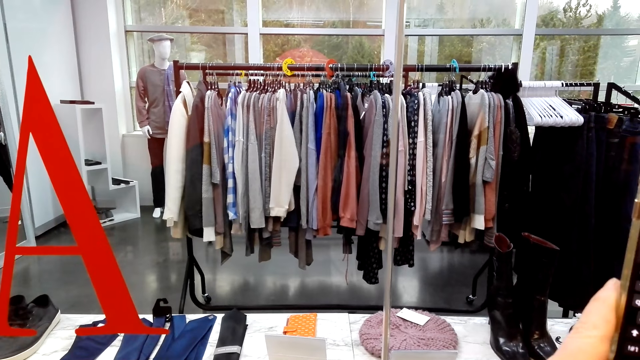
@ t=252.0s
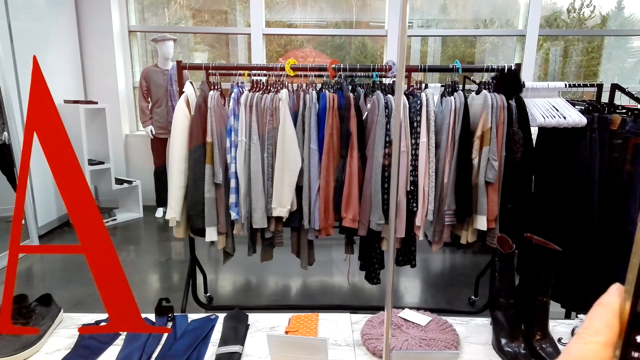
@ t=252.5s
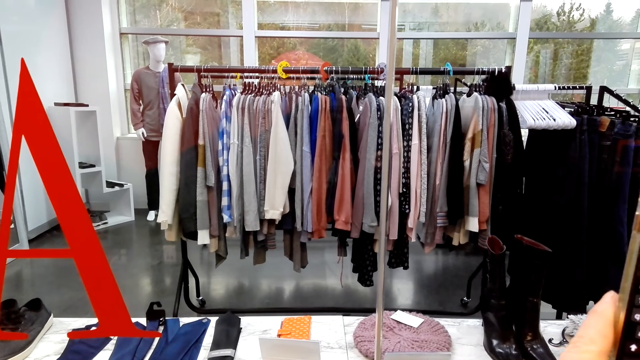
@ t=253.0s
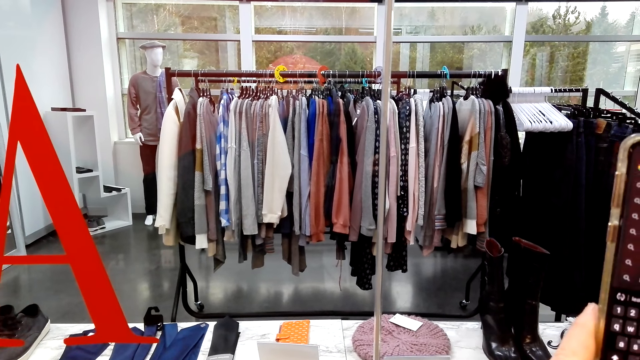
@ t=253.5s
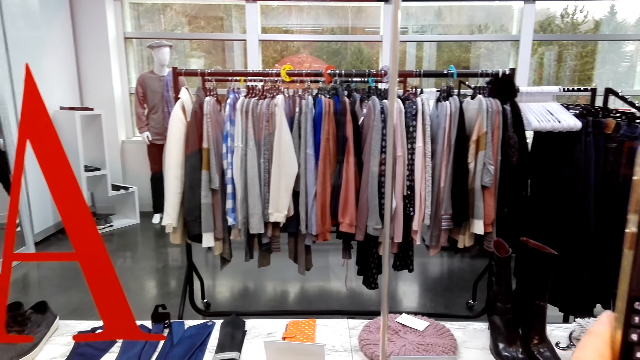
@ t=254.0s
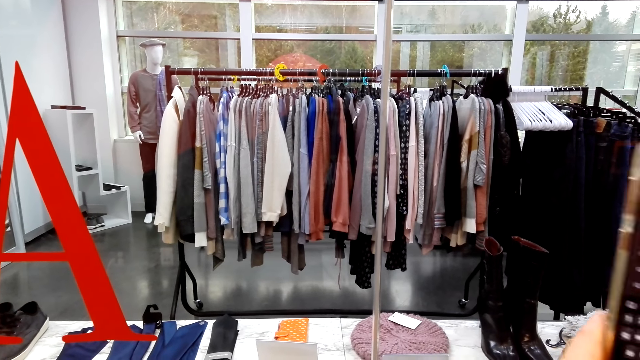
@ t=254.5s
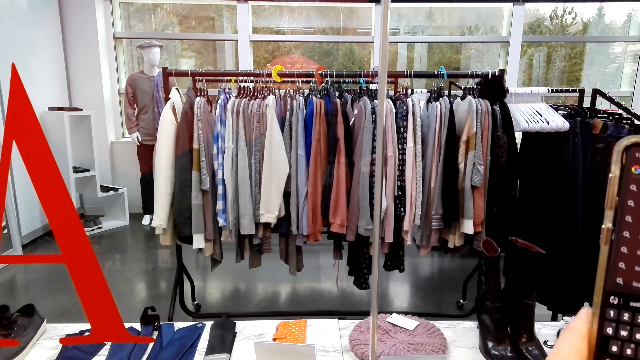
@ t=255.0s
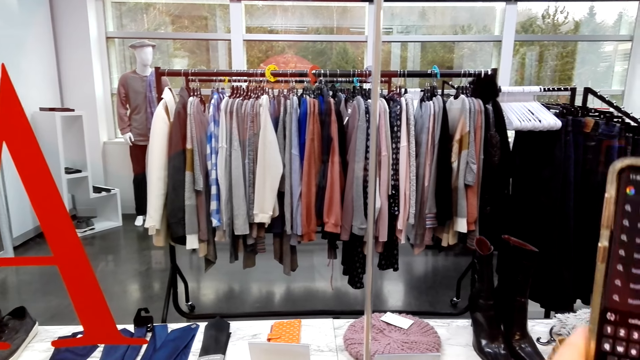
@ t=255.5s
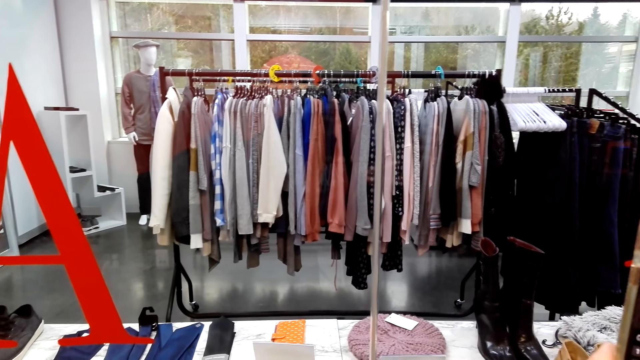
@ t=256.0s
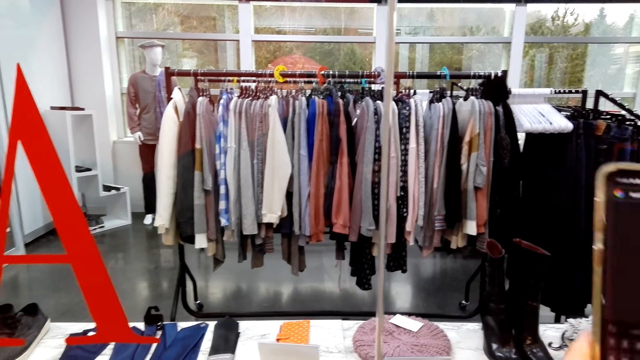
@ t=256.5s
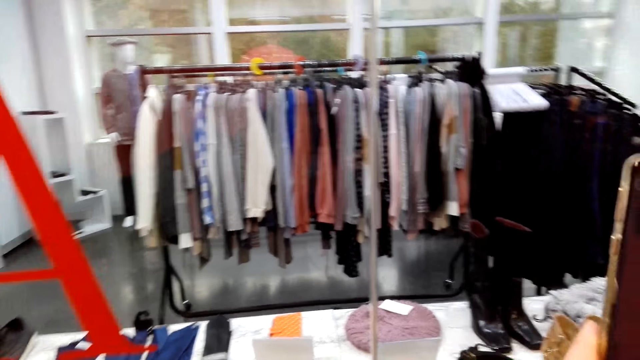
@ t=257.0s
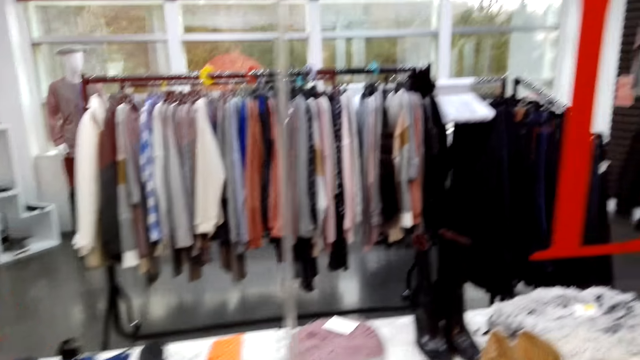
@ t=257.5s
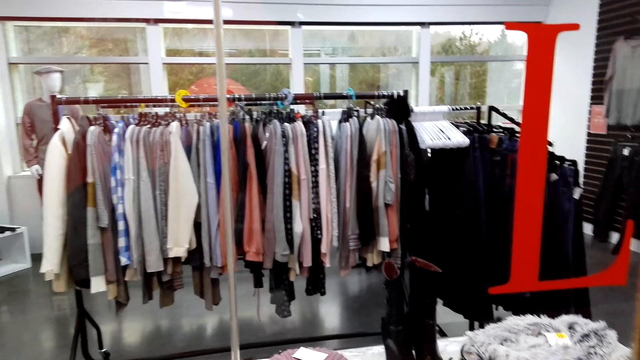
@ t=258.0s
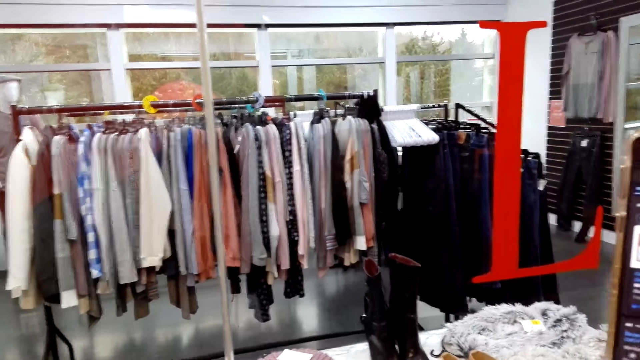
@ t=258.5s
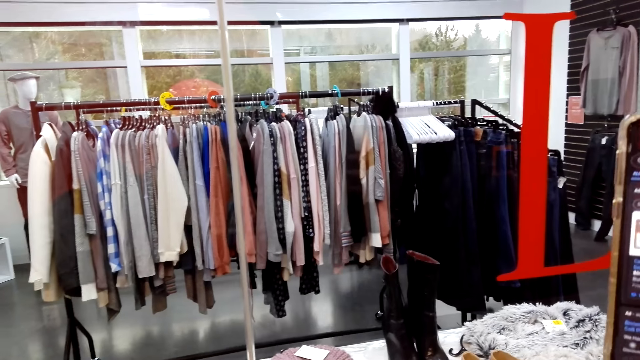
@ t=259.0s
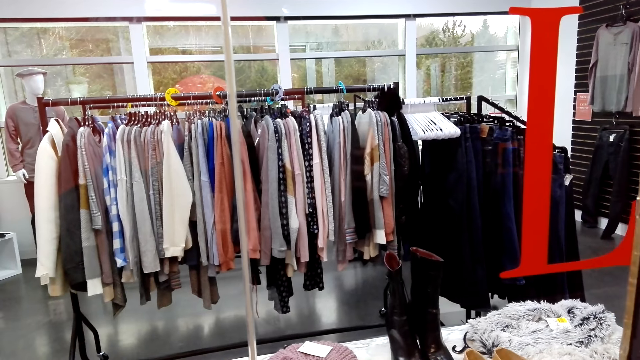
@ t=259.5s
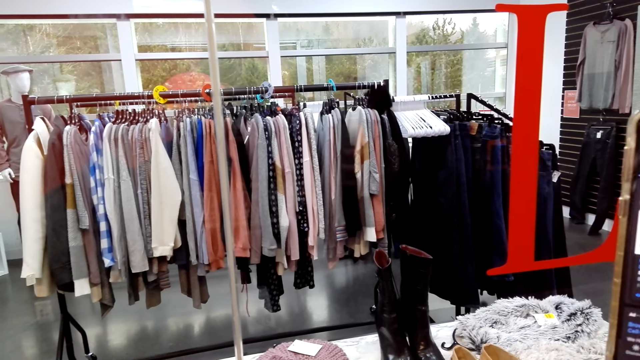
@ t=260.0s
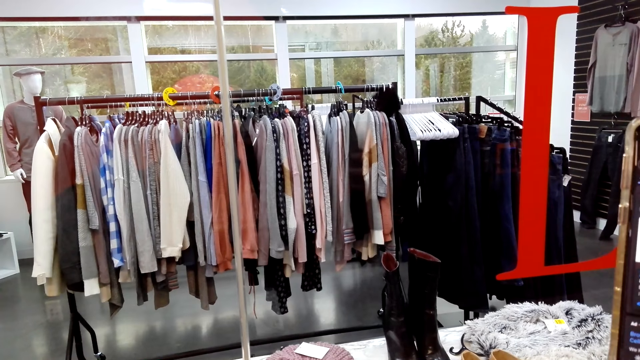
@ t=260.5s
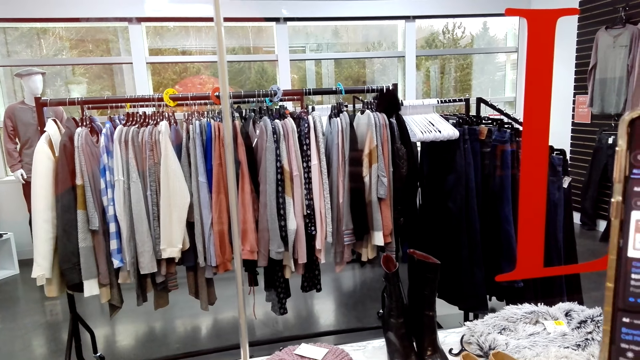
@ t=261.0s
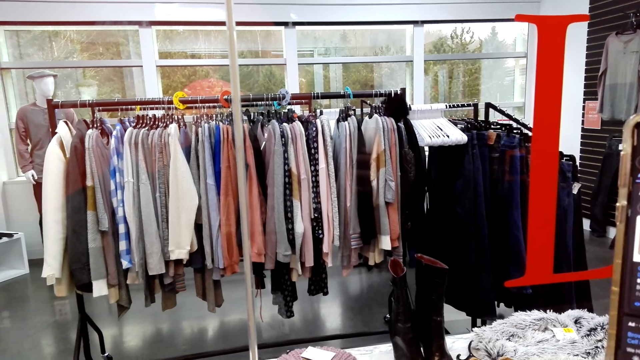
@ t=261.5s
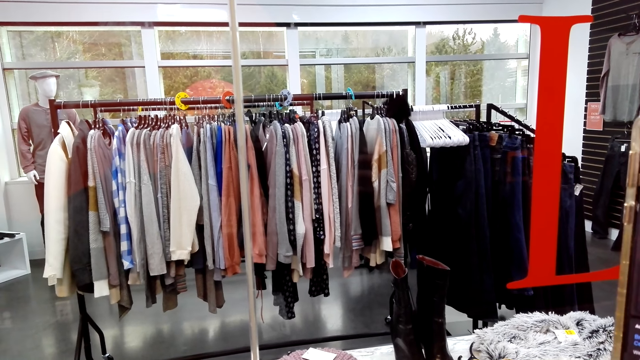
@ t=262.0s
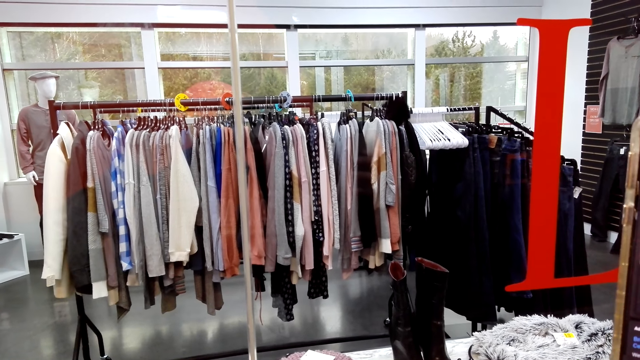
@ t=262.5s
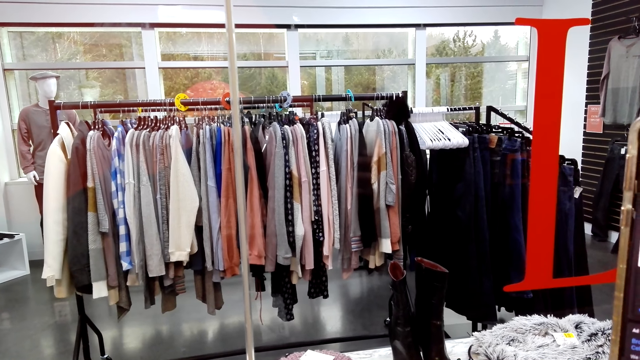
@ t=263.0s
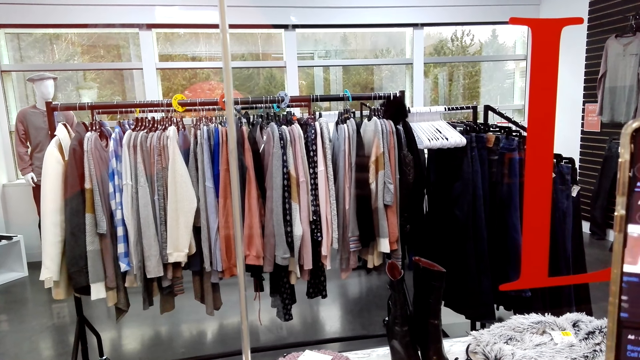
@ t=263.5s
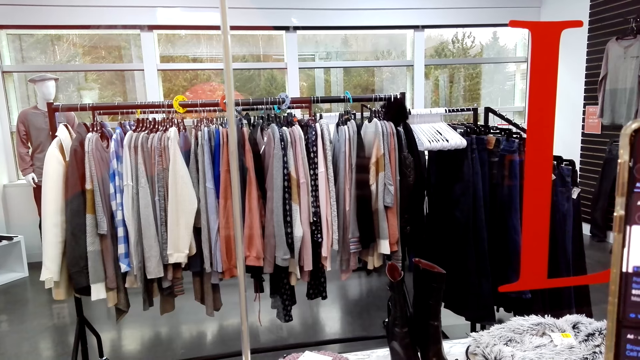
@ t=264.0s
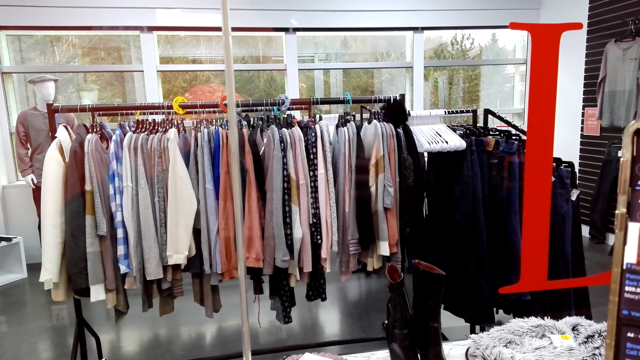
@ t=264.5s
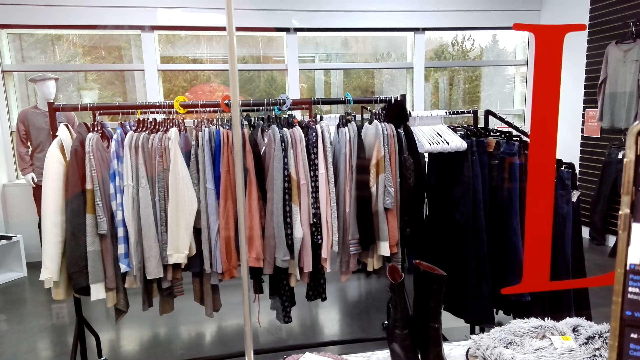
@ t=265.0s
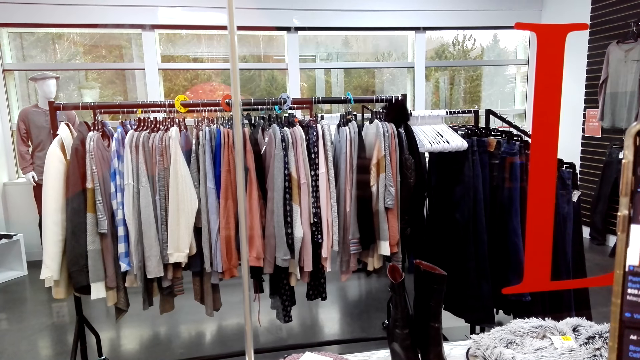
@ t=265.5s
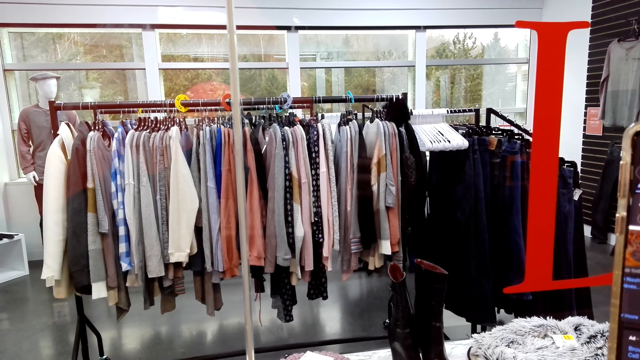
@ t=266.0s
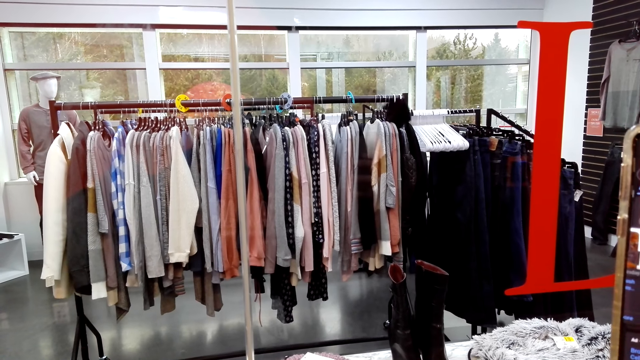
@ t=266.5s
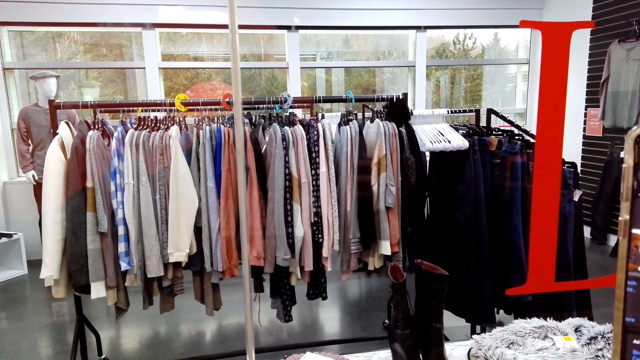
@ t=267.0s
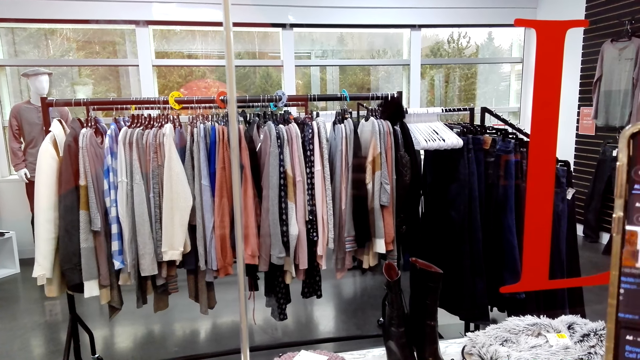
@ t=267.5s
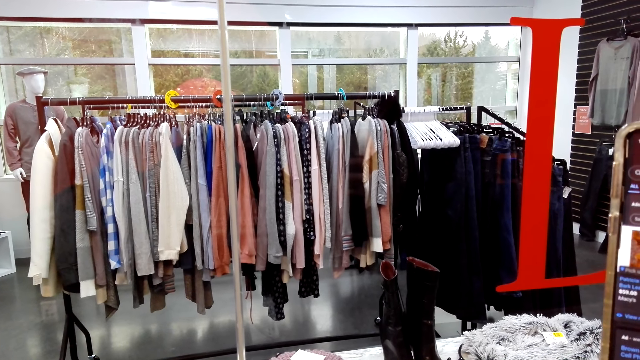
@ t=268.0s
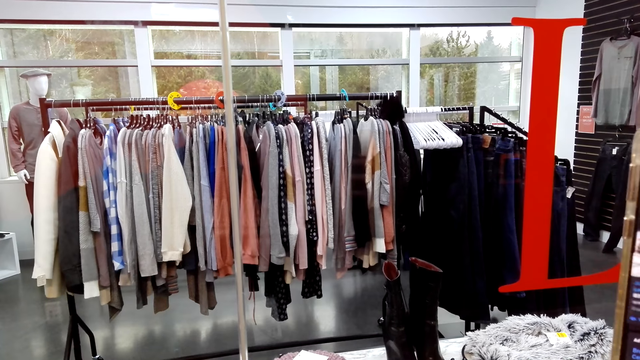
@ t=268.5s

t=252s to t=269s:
The camera wearer holds a phone with both hands. They swipe on the phone.

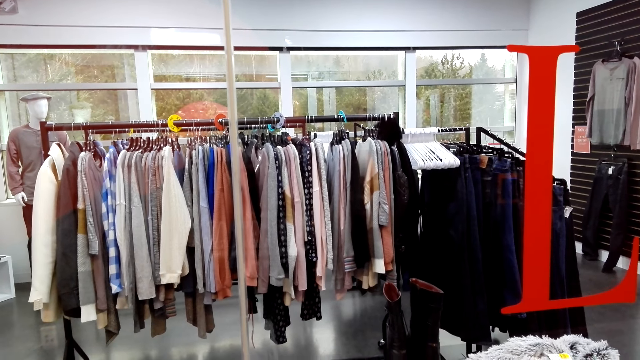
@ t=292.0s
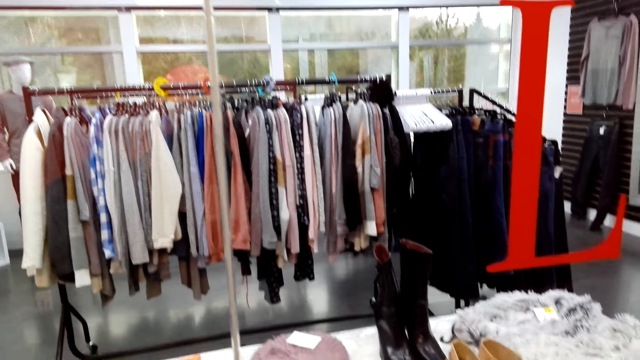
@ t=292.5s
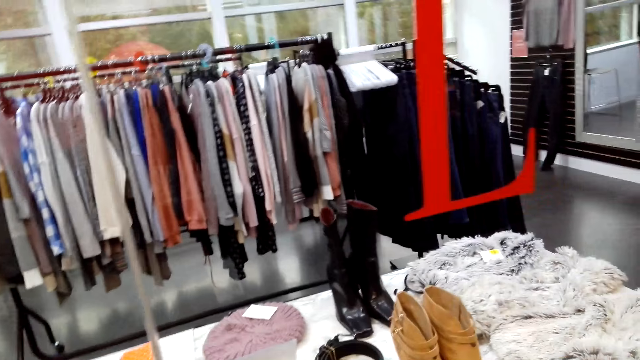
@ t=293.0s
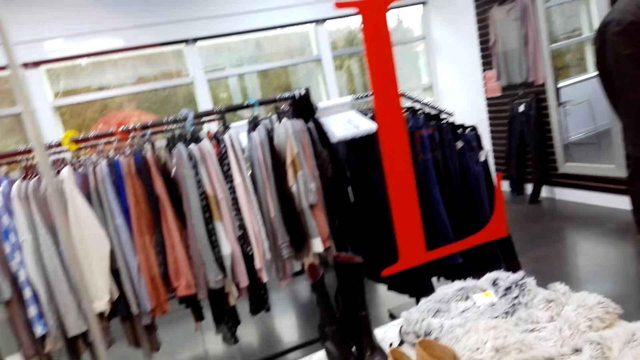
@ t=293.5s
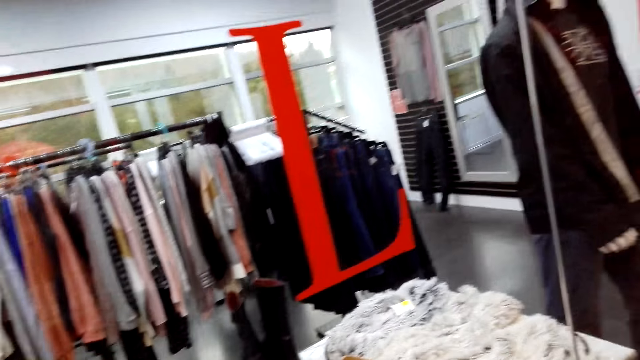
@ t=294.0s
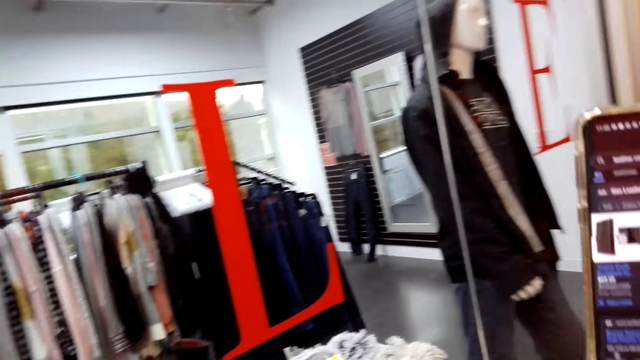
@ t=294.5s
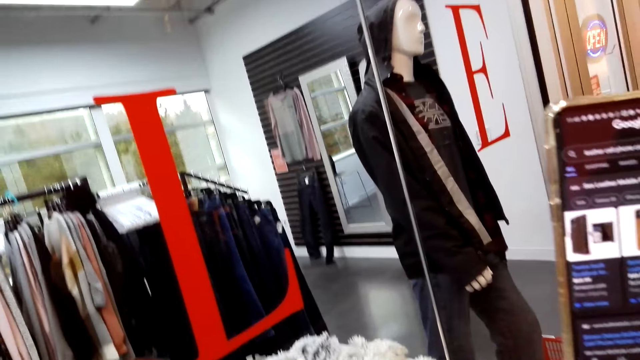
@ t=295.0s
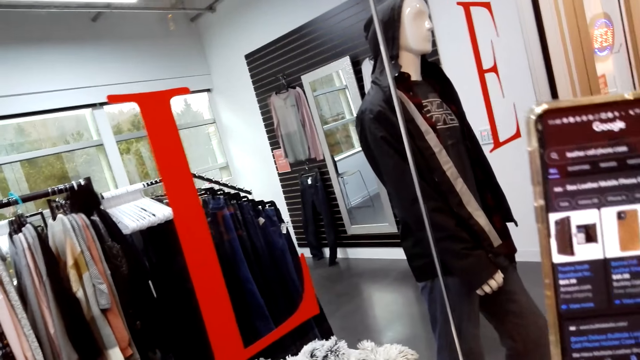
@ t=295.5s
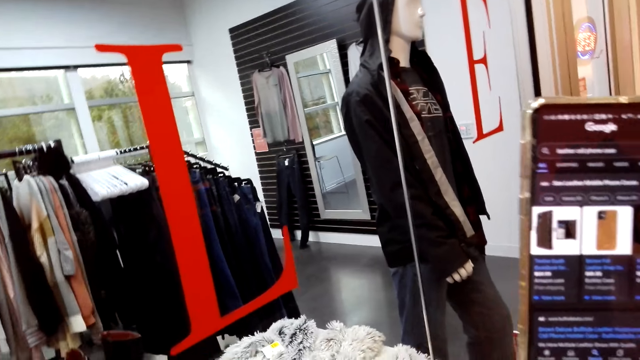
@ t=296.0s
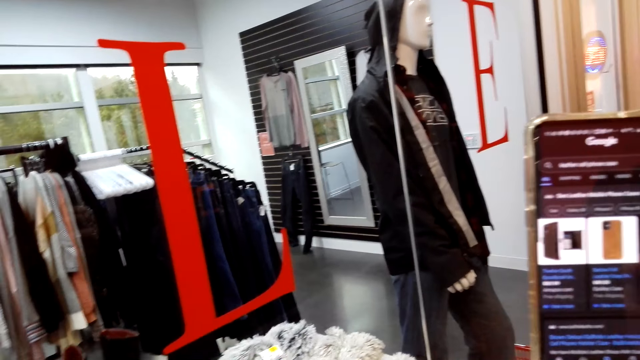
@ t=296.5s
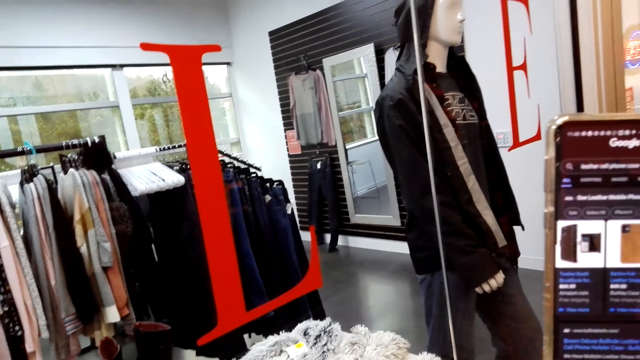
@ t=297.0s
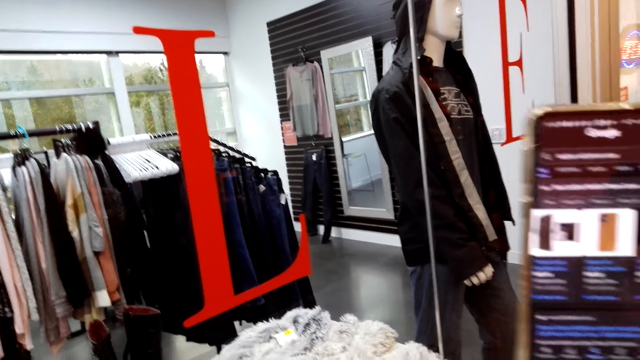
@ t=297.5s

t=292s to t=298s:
The camera wearer looks at the display. They look around.
